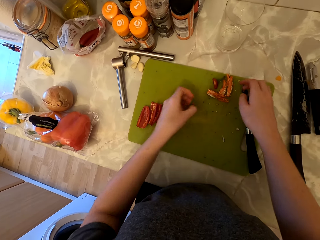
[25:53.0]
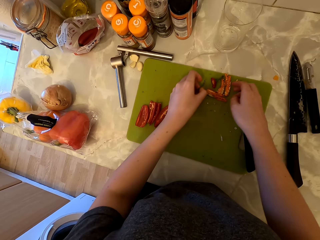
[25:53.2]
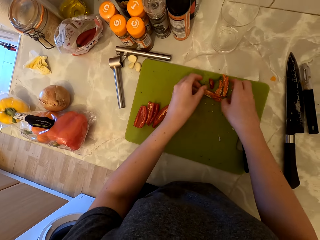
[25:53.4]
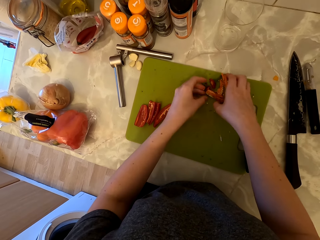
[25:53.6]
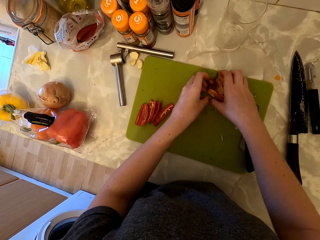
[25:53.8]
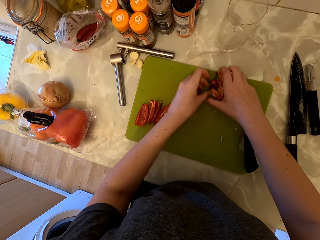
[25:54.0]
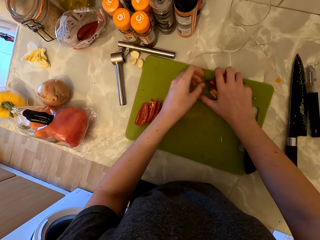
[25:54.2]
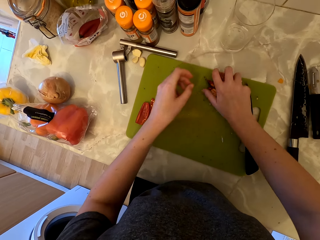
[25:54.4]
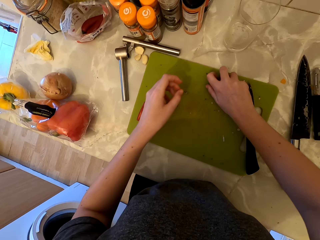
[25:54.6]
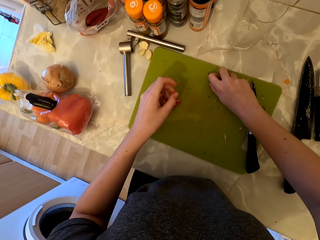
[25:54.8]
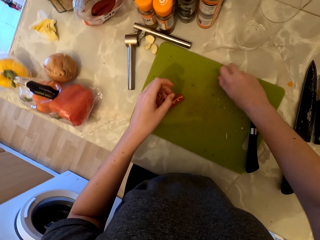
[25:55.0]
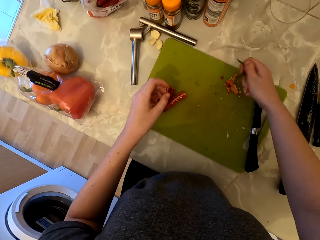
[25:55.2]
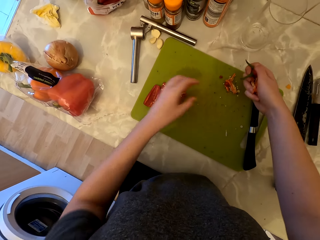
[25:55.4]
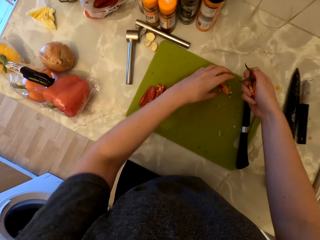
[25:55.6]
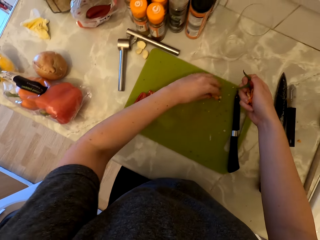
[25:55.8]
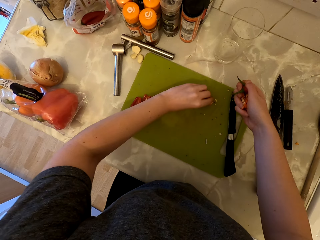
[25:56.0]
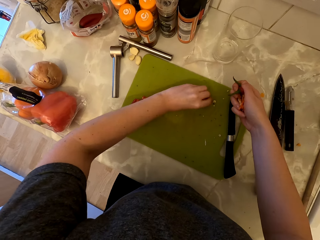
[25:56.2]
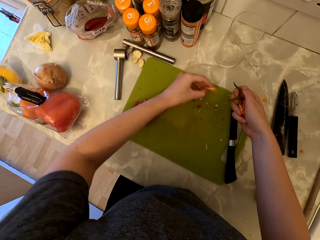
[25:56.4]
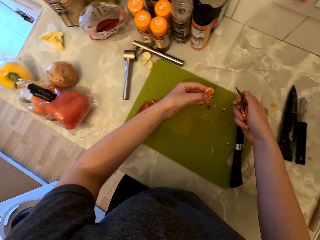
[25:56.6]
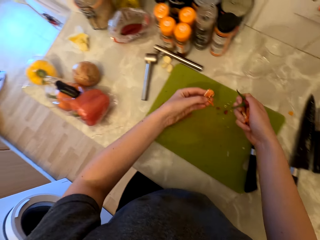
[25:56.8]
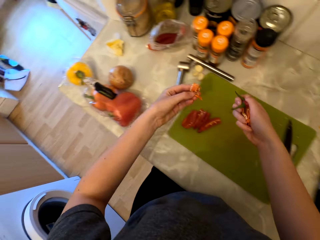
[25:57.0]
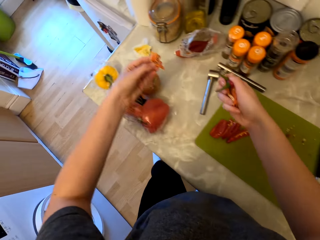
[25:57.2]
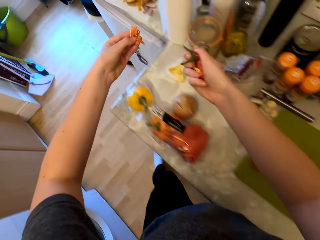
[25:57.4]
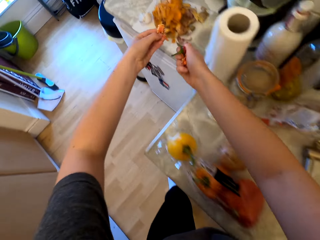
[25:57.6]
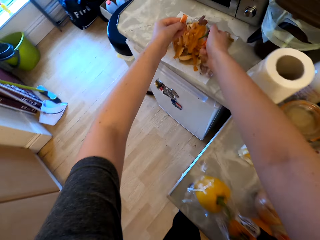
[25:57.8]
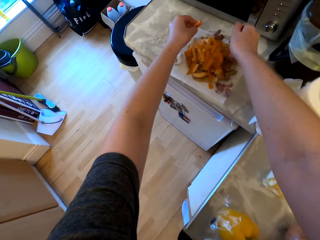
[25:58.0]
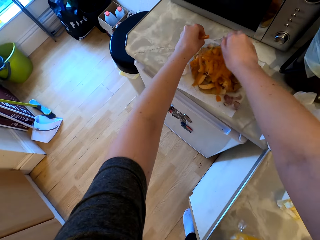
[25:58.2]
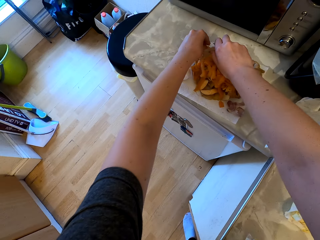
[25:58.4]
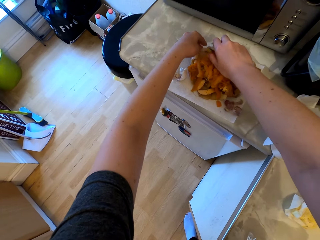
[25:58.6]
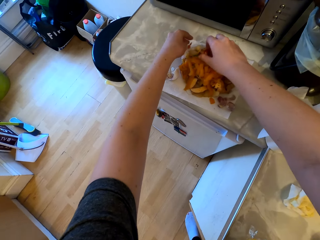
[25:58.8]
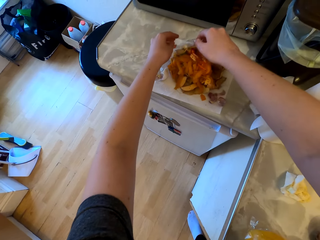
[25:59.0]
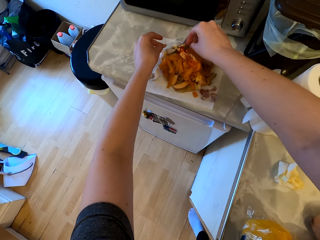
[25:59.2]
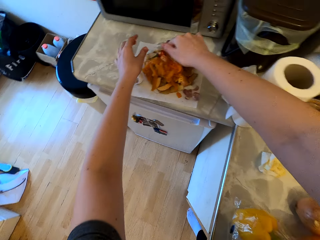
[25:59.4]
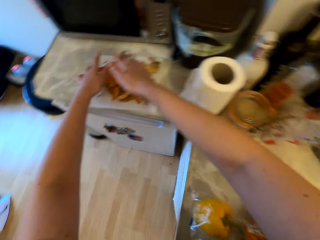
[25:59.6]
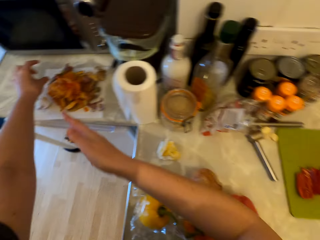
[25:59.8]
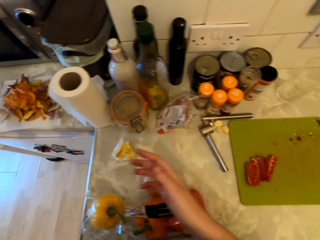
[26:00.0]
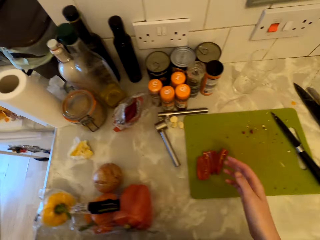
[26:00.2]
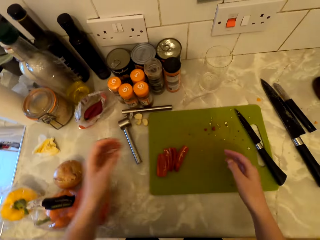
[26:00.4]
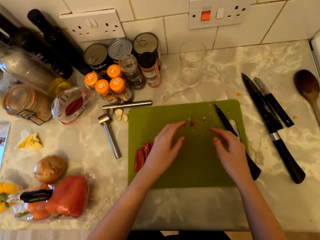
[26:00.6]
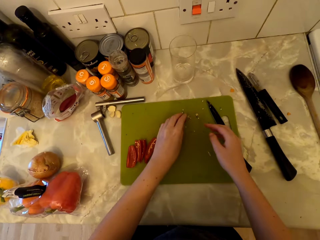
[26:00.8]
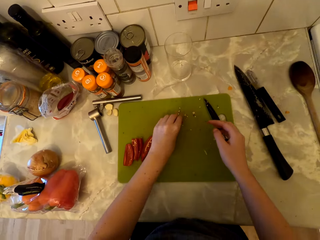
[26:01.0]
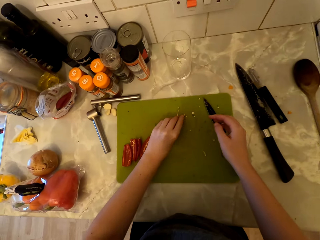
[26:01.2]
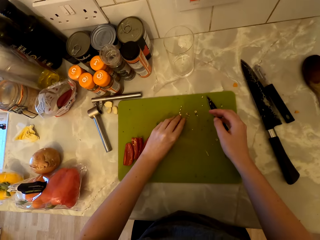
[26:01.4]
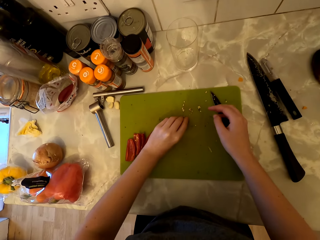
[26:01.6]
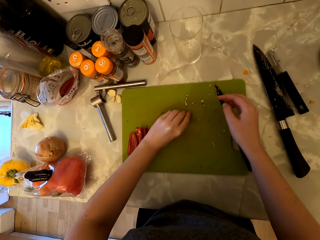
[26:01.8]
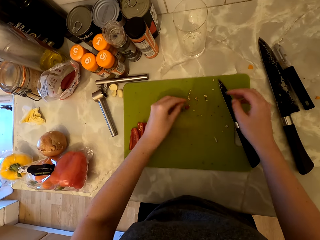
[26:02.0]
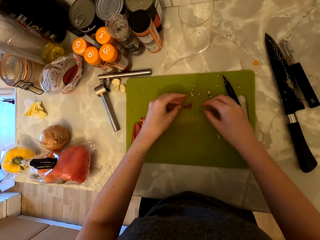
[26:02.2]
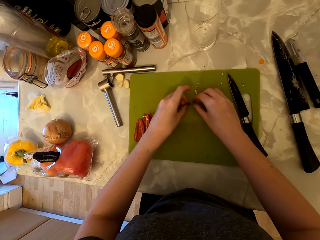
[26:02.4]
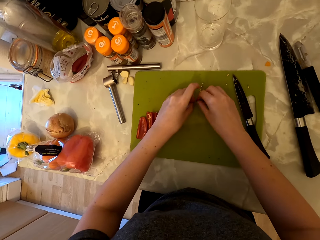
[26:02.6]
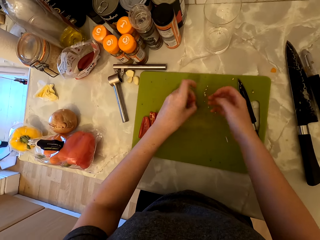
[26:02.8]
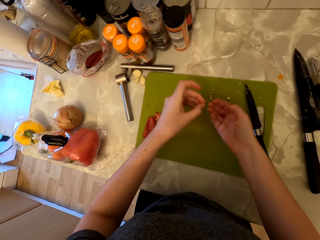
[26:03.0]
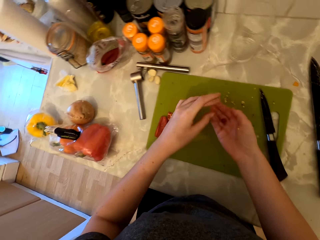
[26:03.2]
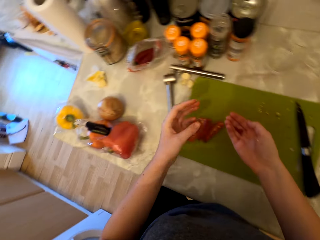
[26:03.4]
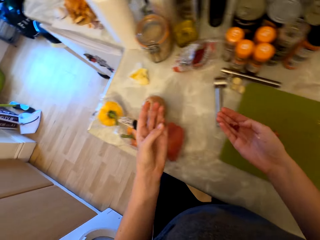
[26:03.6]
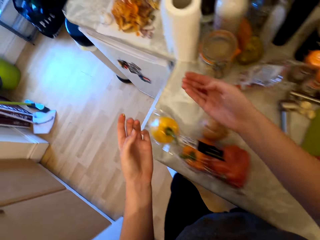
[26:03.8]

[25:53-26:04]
The camera wearer picks up the seedlings. They place the remains of the chili pepper on the paper towel. They pick up the remains of the chili pepper on the chopping board.

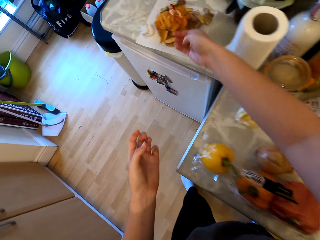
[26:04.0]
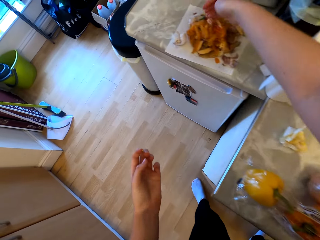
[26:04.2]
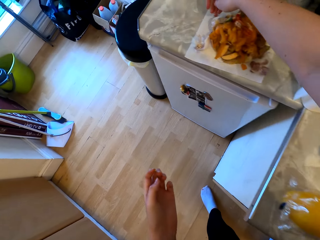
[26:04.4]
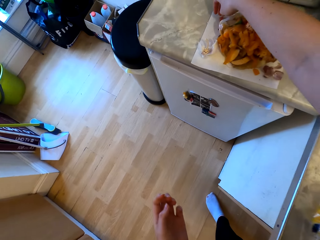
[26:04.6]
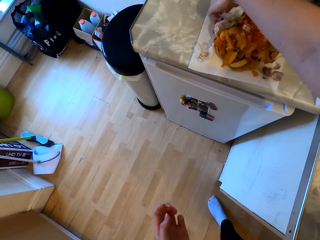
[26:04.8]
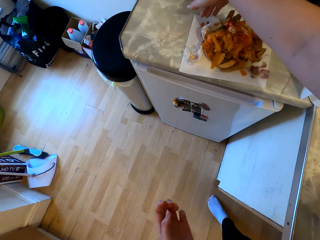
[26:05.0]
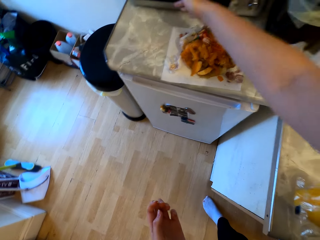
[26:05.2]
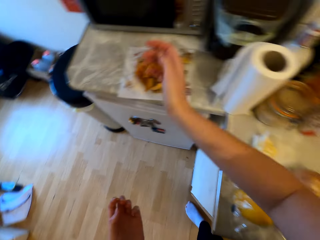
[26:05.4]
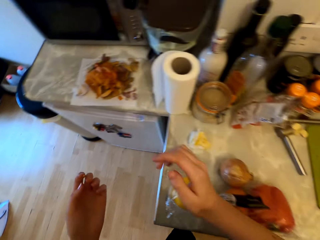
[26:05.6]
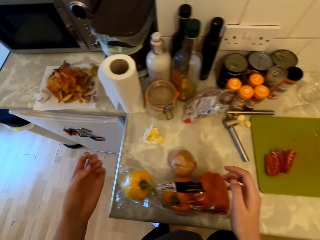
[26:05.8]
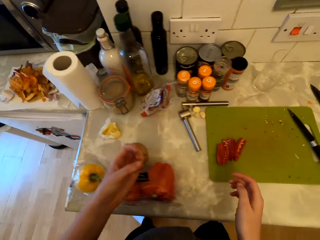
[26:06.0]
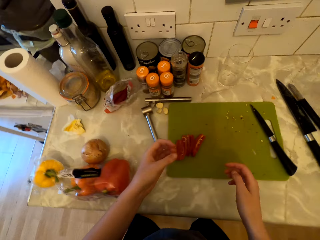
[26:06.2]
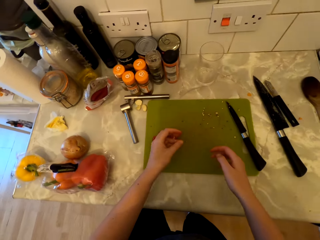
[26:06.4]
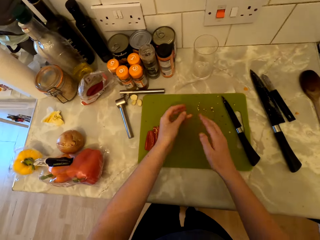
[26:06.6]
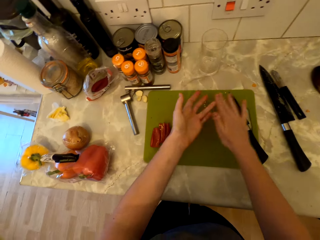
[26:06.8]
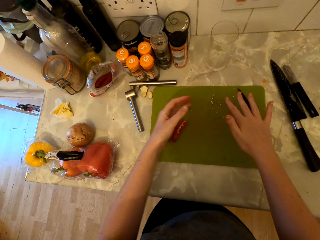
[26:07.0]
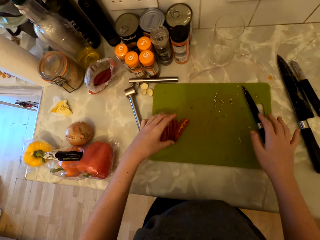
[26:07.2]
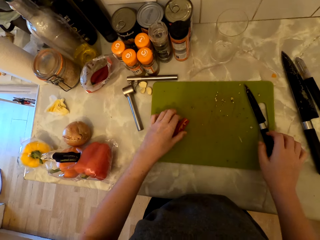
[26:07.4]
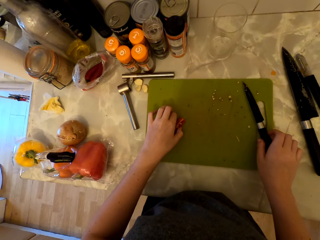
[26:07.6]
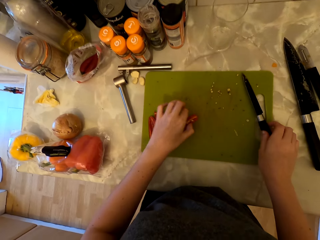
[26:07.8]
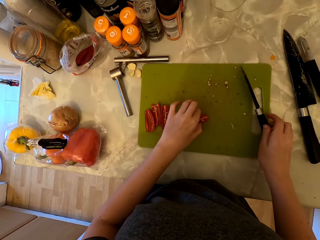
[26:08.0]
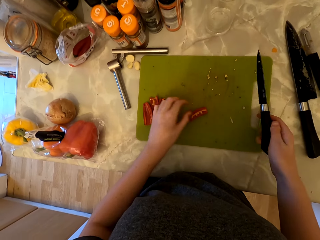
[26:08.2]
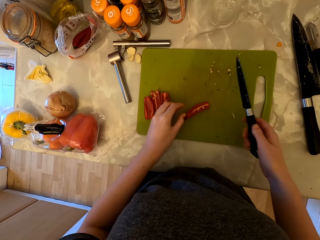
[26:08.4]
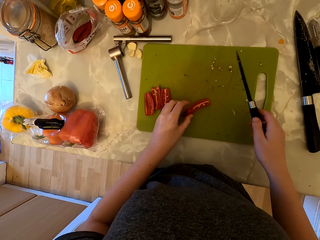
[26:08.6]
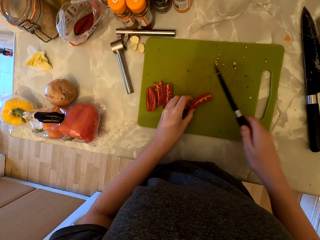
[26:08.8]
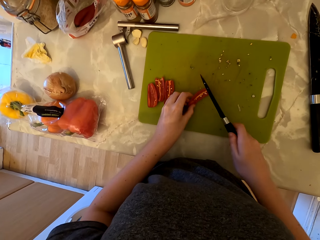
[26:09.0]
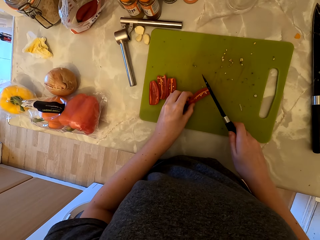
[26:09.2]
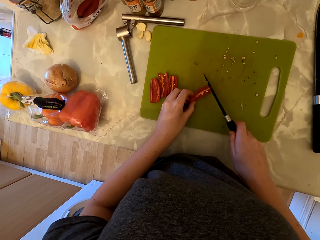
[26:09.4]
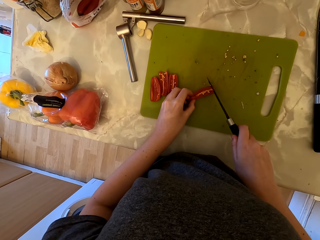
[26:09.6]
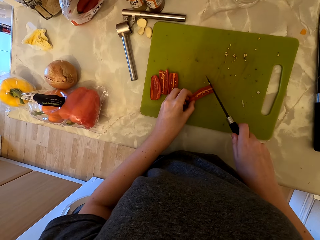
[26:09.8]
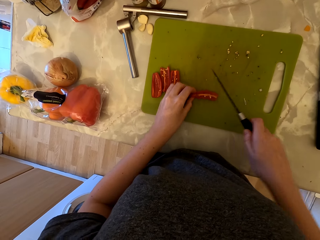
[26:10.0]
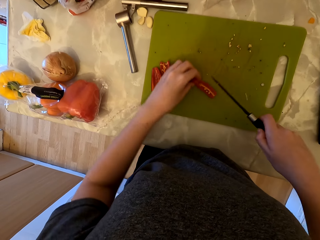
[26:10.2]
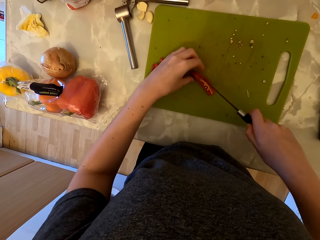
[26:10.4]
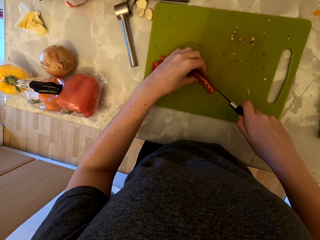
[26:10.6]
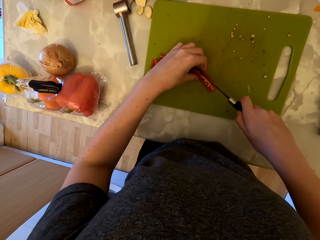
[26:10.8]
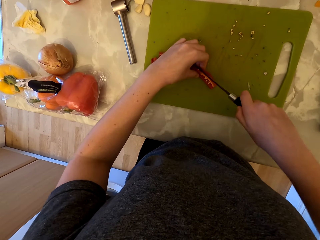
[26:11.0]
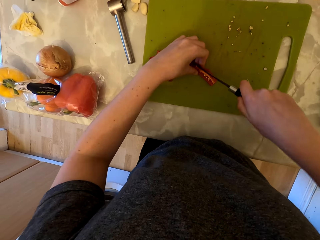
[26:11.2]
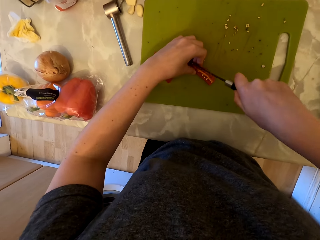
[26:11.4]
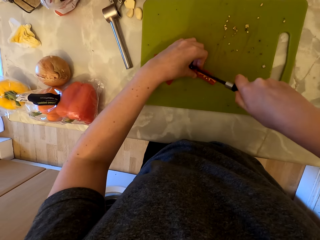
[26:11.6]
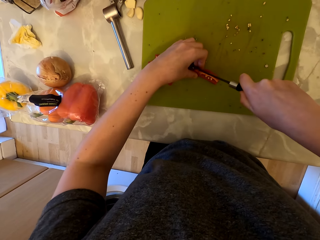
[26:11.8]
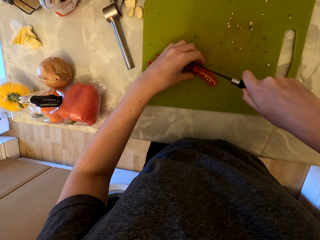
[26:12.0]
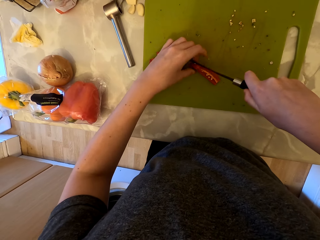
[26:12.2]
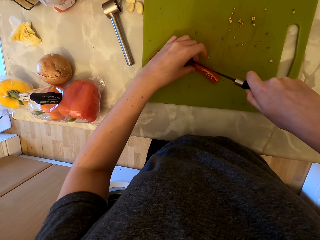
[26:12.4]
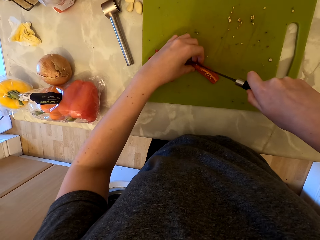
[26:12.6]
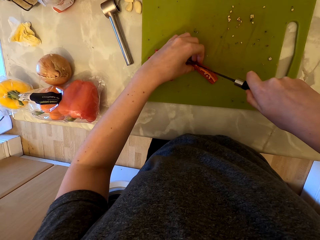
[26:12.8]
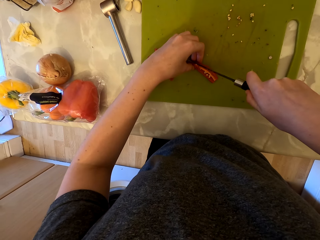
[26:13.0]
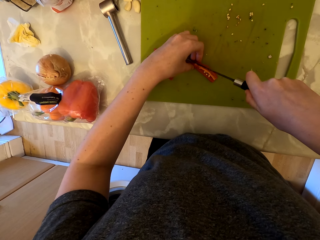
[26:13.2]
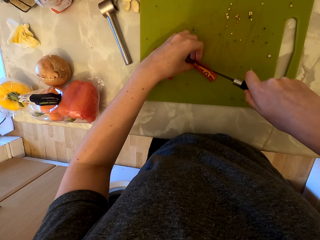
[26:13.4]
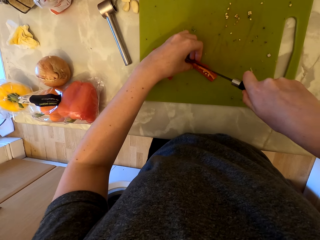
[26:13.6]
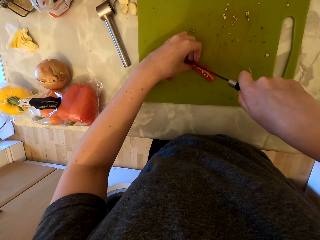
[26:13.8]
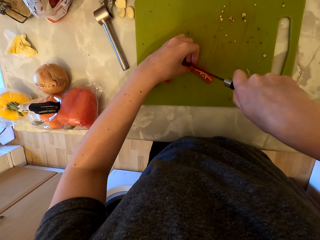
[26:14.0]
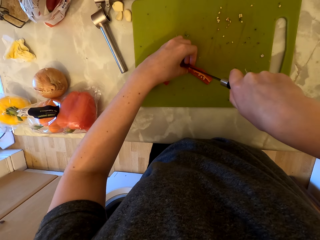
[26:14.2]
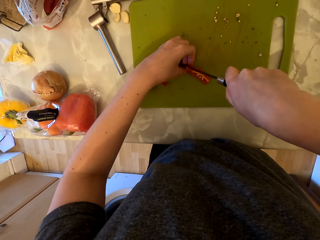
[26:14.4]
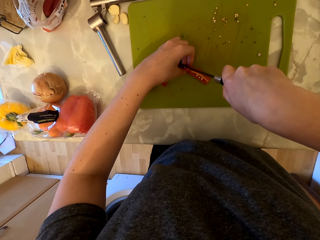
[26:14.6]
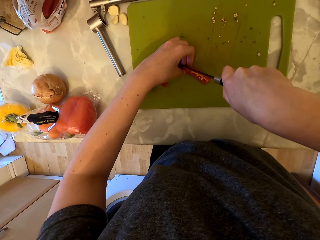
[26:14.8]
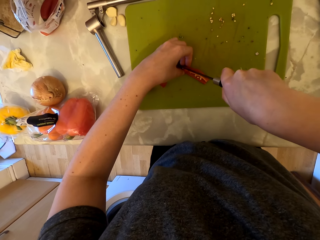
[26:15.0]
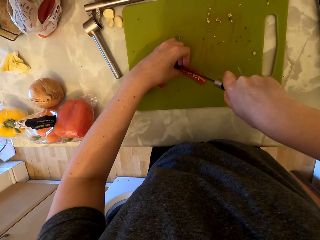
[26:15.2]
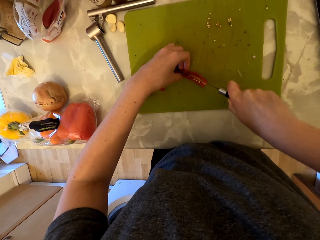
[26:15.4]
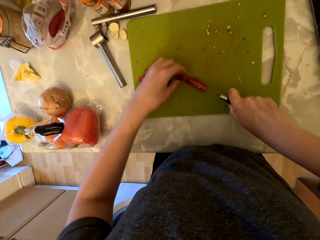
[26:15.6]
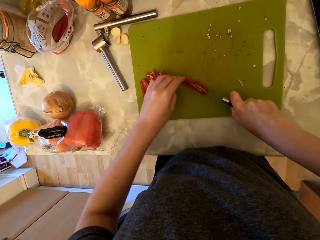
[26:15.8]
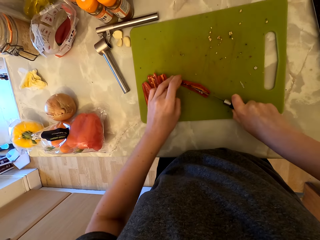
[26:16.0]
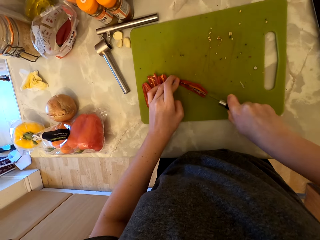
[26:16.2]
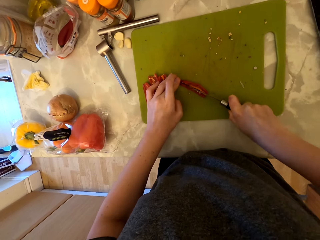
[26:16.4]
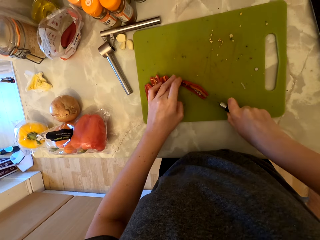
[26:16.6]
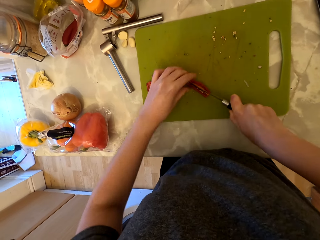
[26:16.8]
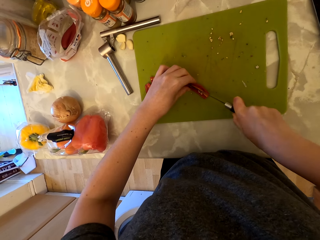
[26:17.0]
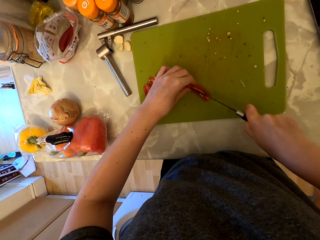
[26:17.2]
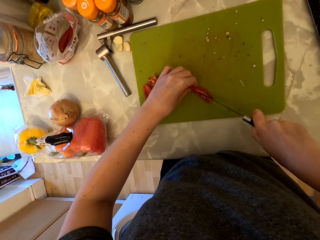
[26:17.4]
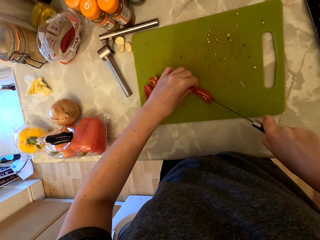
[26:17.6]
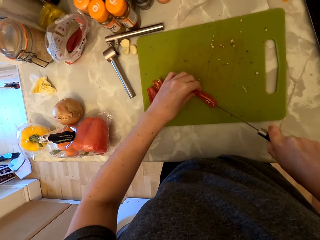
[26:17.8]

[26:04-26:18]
The camera wearer places the remains of the chili pepper on the paper towel. They pick up the chili pepper. They pick up the knife. They cut the chili pepper with the knife.
